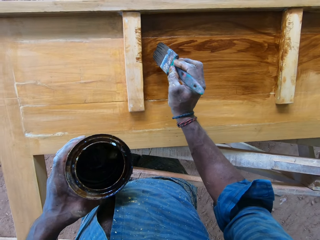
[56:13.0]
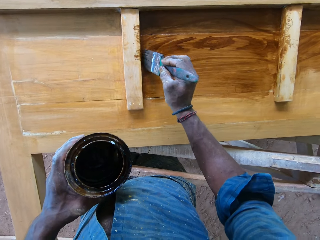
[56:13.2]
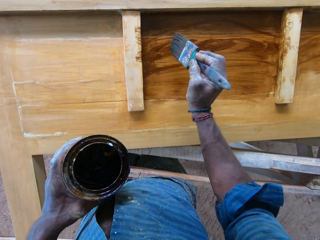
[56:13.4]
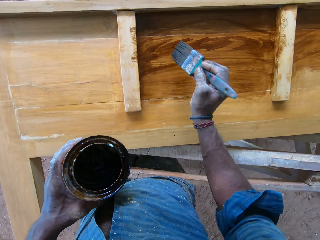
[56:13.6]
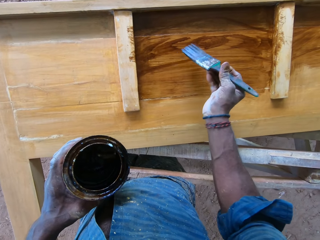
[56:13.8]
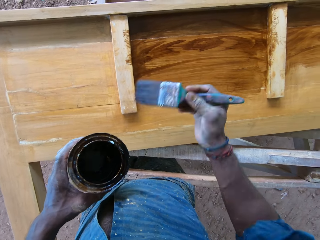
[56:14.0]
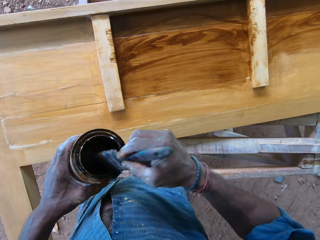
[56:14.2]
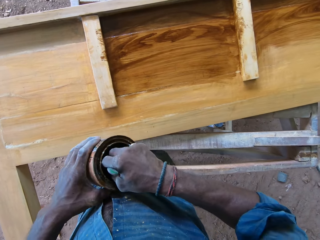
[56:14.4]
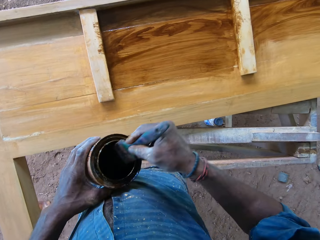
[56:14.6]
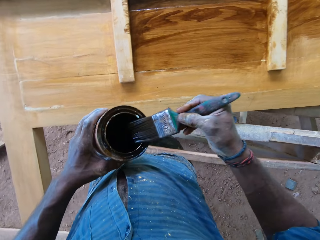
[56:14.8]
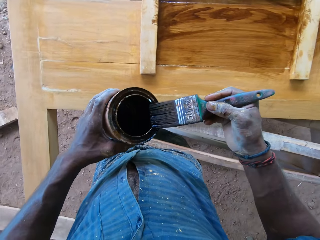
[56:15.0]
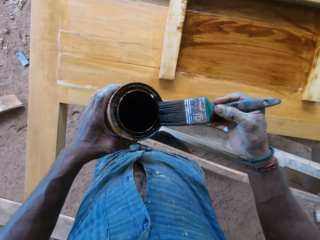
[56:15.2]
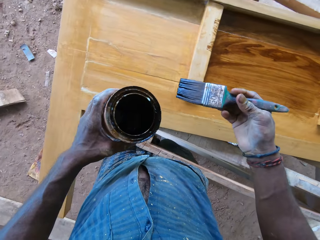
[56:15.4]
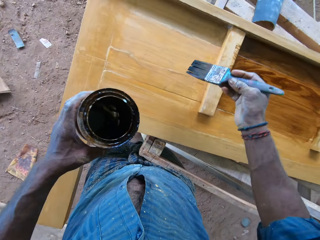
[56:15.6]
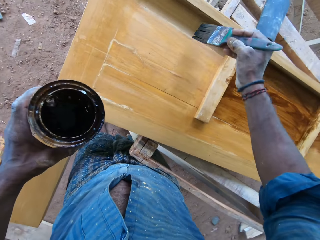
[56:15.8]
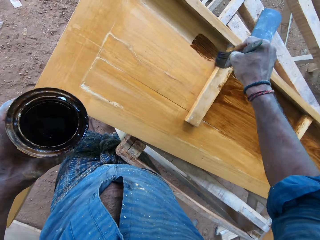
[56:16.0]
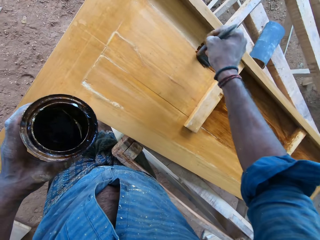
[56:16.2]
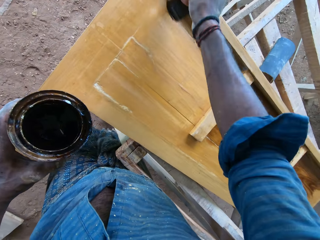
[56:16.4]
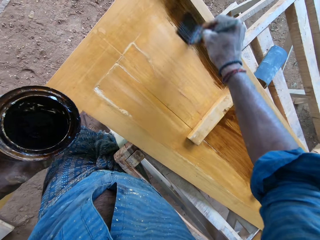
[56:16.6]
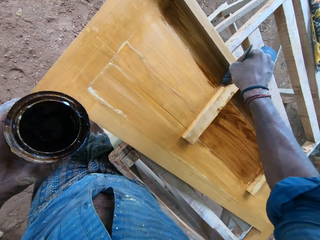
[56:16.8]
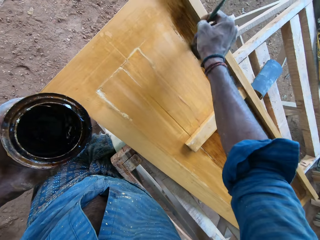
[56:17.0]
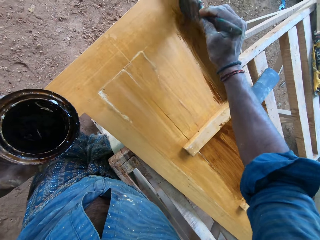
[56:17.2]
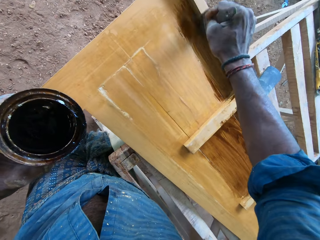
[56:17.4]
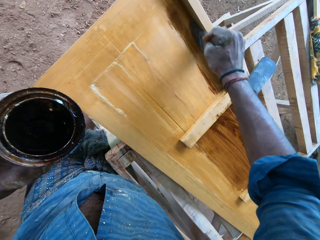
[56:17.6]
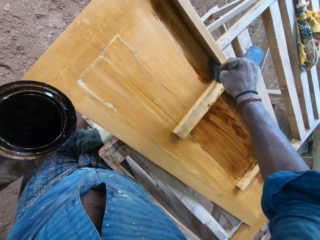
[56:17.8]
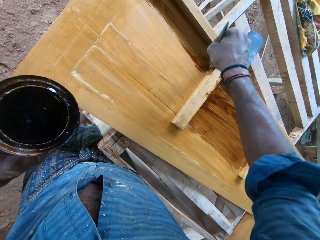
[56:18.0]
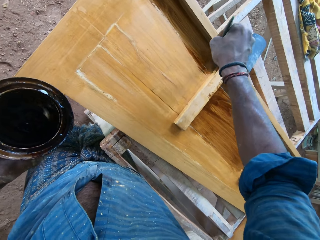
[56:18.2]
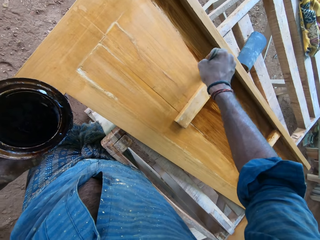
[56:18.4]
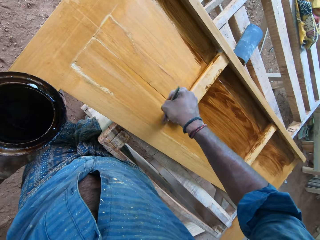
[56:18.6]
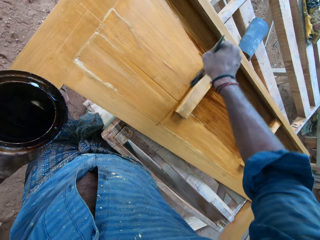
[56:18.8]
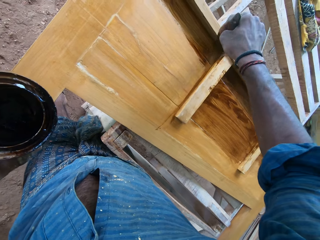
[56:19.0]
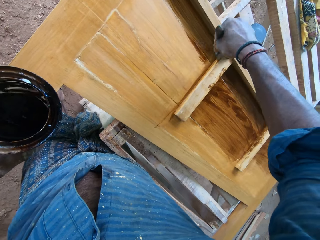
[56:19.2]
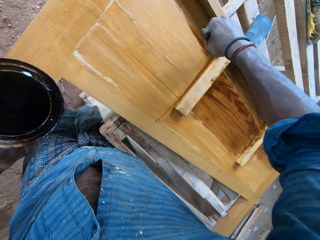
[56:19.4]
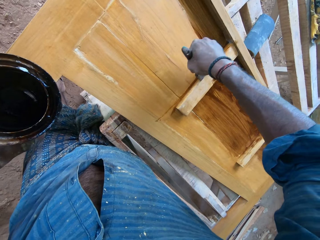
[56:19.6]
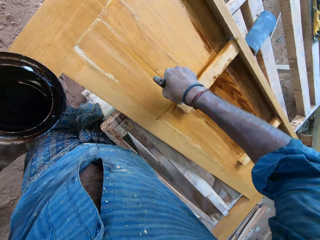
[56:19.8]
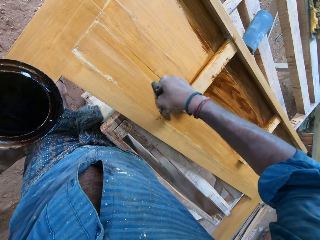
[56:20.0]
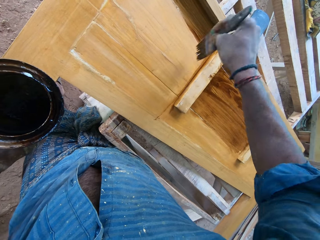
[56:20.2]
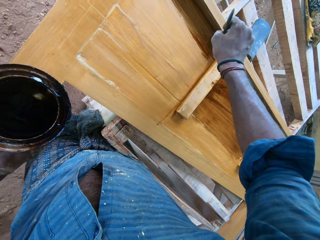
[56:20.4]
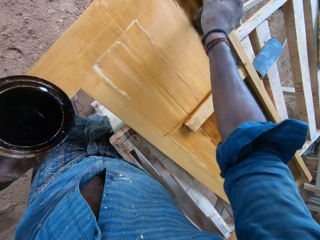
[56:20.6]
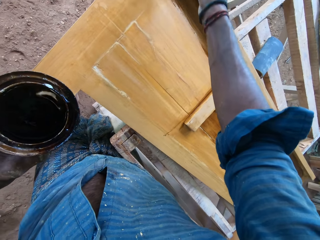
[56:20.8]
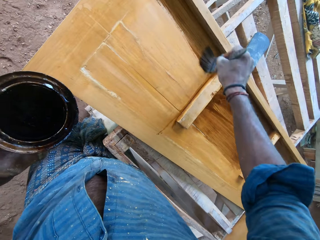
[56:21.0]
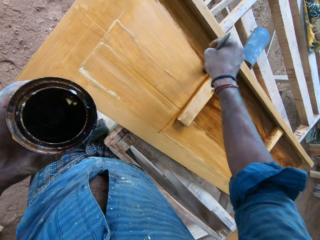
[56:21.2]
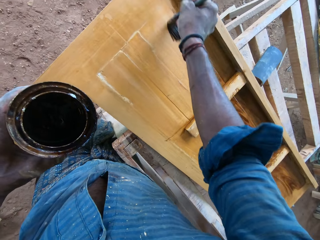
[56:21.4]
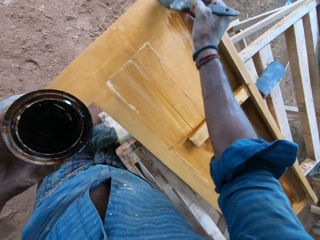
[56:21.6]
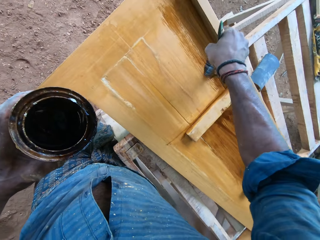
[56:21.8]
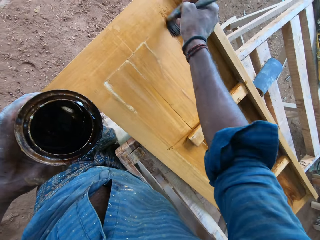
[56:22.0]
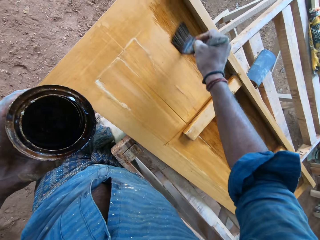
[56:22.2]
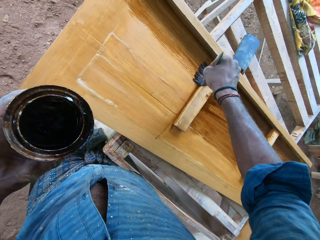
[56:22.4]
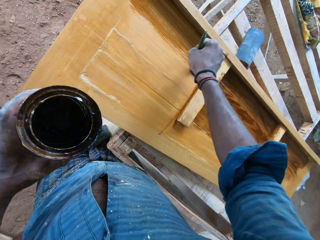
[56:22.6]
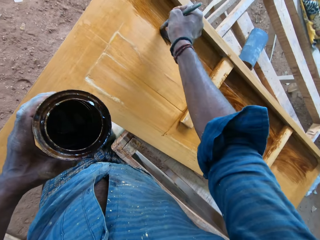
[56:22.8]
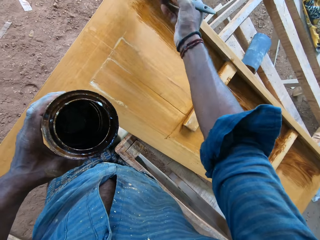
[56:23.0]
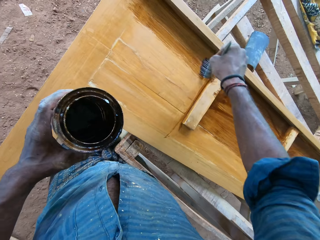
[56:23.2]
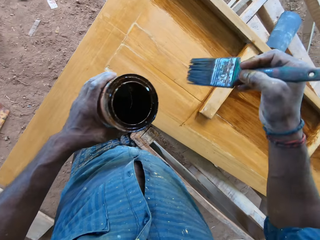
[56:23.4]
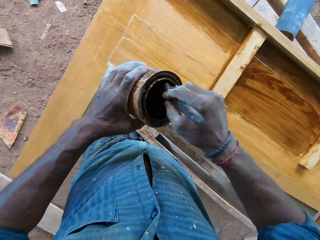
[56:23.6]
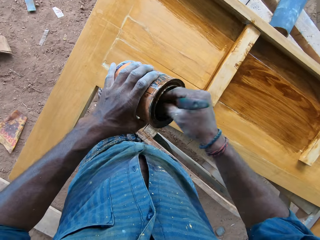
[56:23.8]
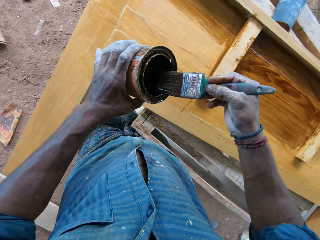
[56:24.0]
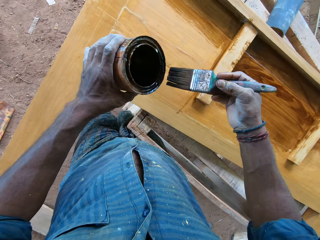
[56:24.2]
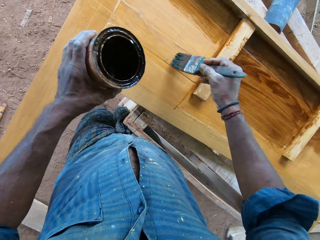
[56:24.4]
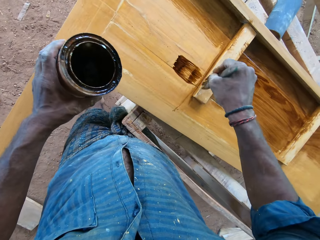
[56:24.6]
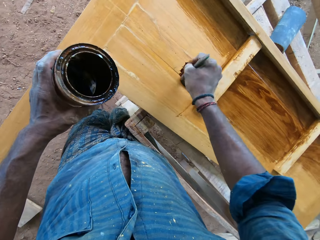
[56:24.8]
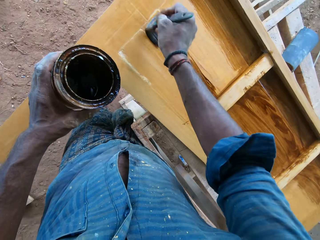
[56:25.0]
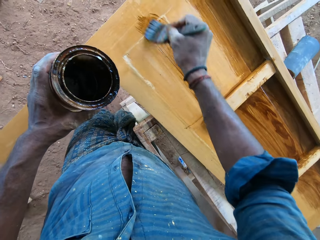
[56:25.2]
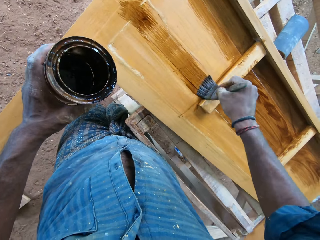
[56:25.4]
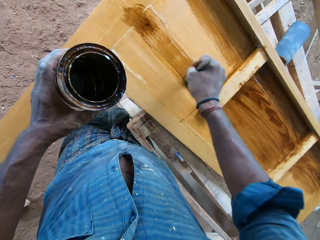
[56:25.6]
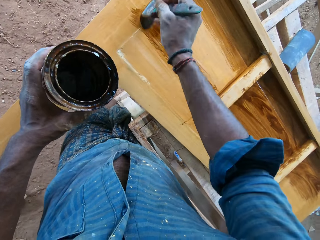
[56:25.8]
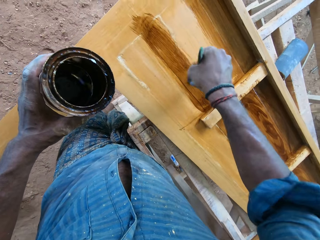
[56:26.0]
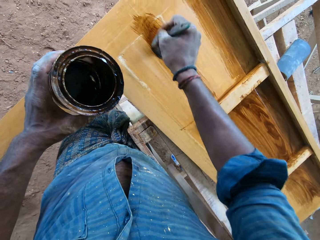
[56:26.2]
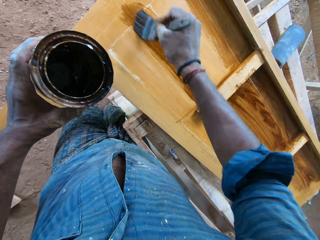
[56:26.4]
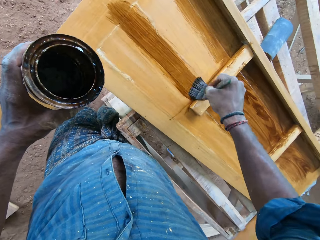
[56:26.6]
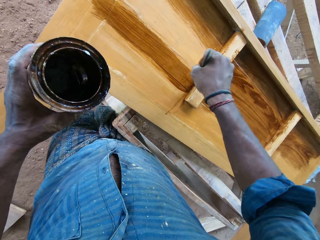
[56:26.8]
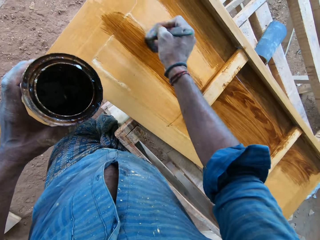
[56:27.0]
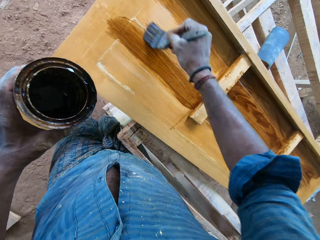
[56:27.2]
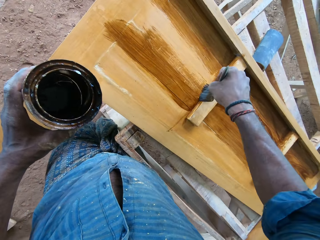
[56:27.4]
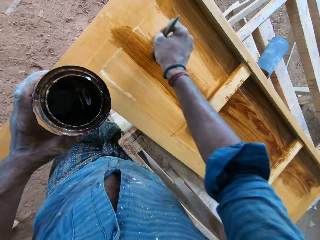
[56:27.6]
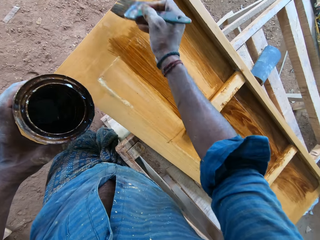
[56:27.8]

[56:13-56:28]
The camera wearer dips the paintbrush into the can of lacquer with his right hand. He slides the paintbrush along the rim of the can of lacquer with his right hand. He polishes the wooden board with the paintbrush in his right hand. He paints the board with the paintbrush. He dips the paintbrush into the can of lacquer with his right hand. He slides the paintbrush along the rim of the can of lacquer with his right hand. He polishes the wooden board with the paintbrush in his right hand. He paints the board with the paintbrush.

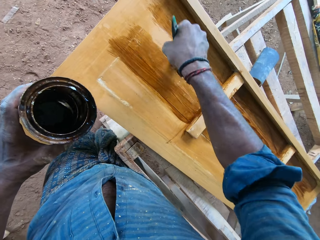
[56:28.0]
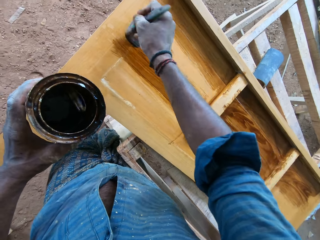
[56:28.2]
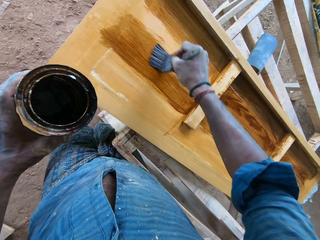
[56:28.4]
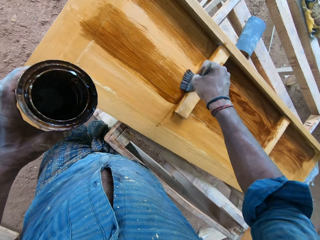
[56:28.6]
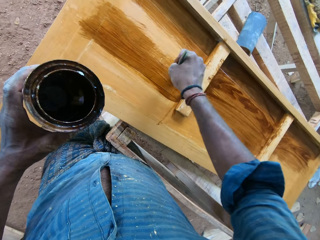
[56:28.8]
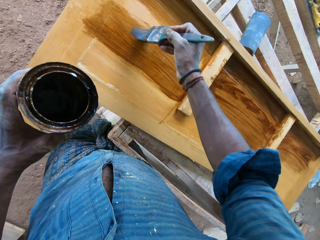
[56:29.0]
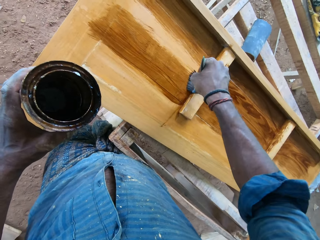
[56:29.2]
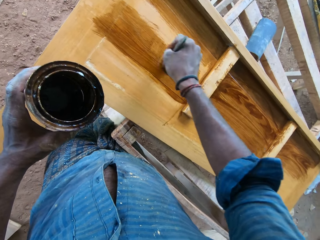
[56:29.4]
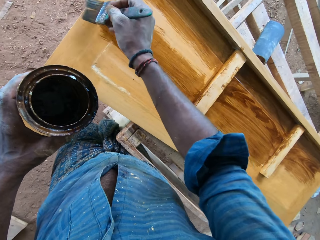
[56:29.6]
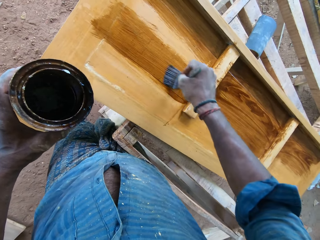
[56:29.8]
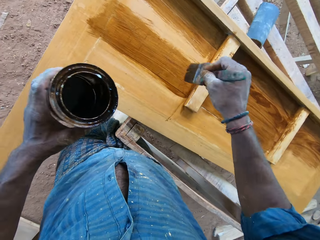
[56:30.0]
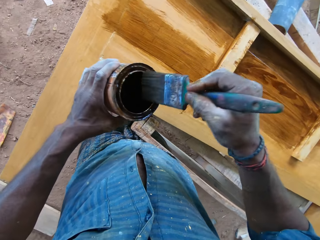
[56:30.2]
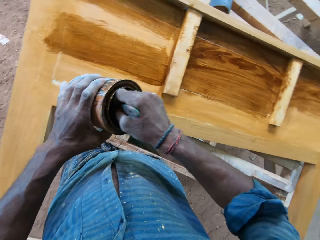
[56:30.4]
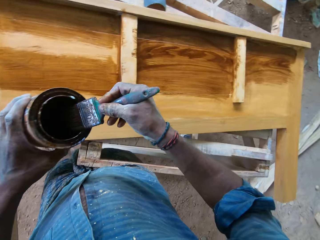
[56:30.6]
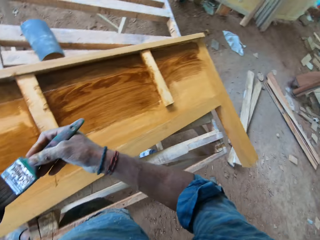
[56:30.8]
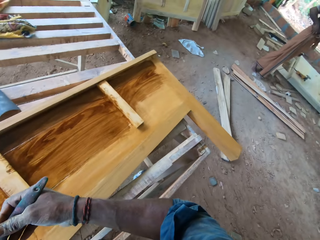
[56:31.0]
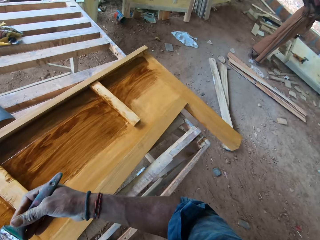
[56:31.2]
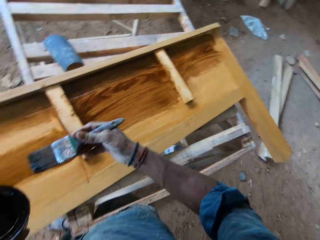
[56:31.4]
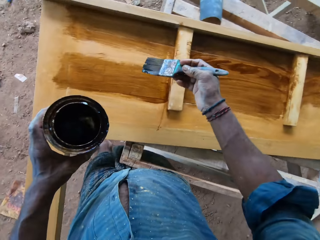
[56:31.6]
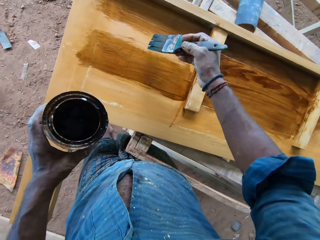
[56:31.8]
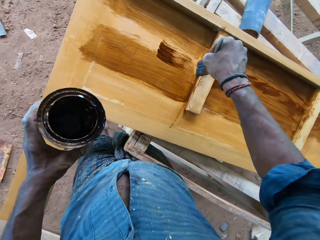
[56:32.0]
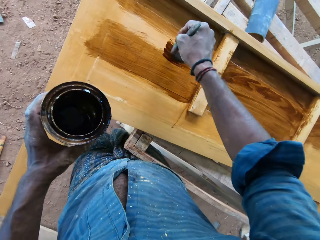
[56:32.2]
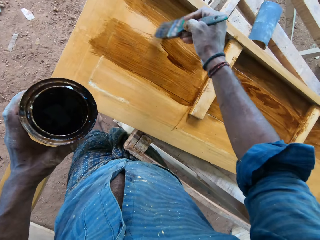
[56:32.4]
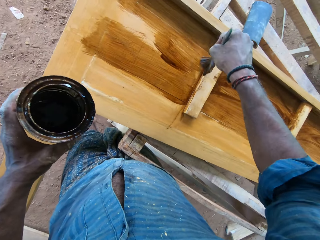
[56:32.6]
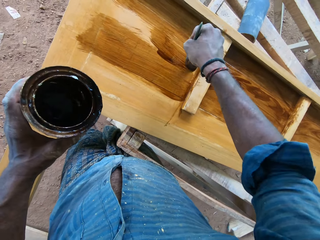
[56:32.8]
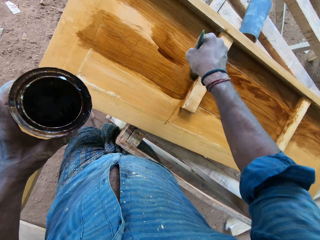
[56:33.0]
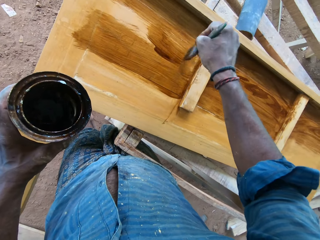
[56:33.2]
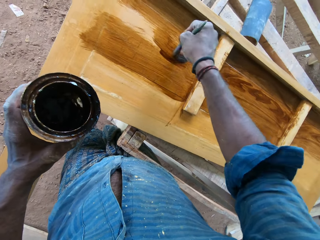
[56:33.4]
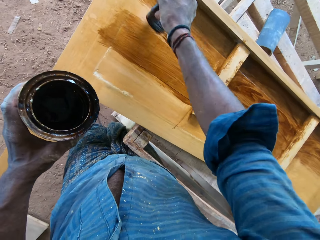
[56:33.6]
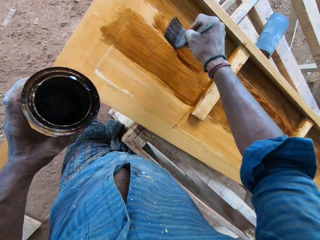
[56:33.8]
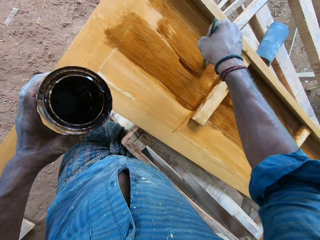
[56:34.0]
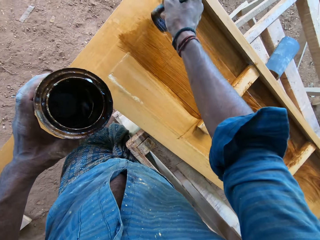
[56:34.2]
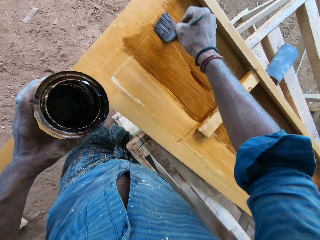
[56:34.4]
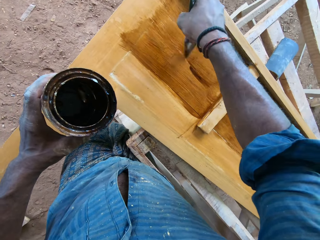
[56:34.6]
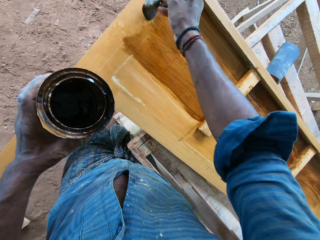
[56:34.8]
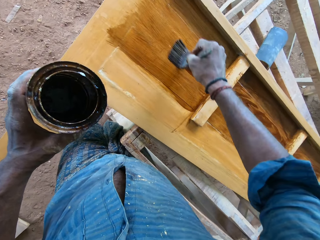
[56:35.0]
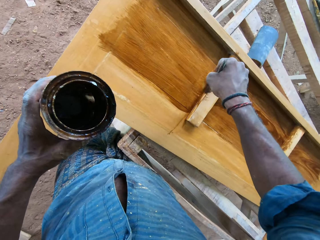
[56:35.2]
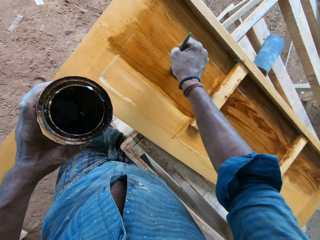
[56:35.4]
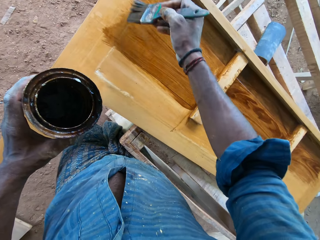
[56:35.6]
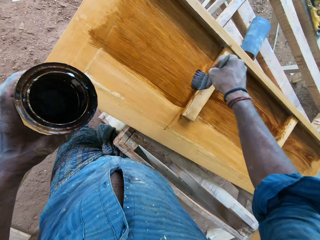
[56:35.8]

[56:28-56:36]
A man interacts with the camera wearer and another man. The camera wearer dips the paintbrush into the can of lacquer with his right hand. He slides the paintbrush along the rim of the can of lacquer with his right hand. He paints the board with the paintbrush. He polishes the wooden board with the paintbrush in his right hand.
